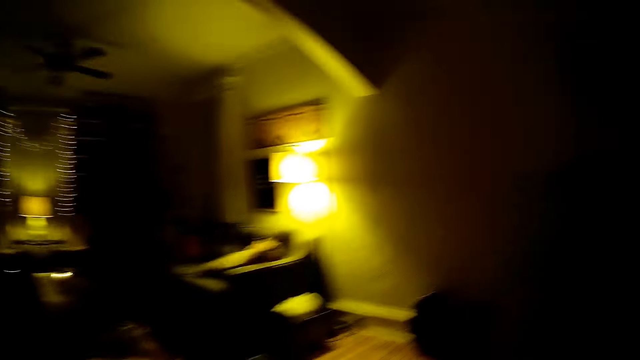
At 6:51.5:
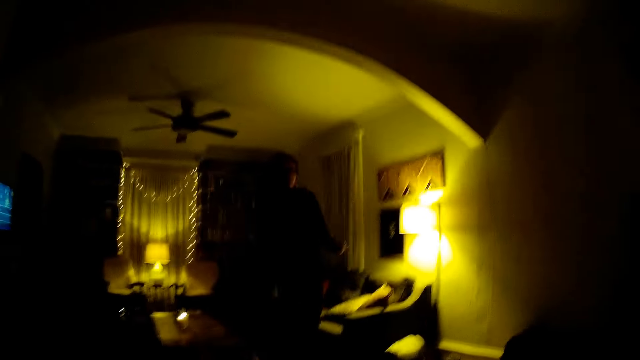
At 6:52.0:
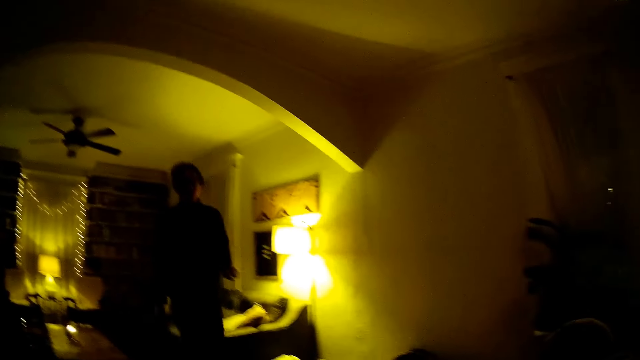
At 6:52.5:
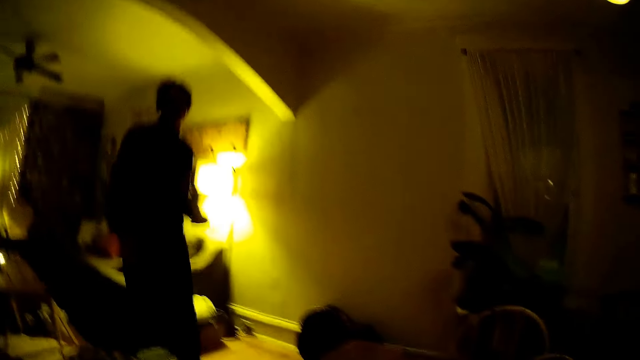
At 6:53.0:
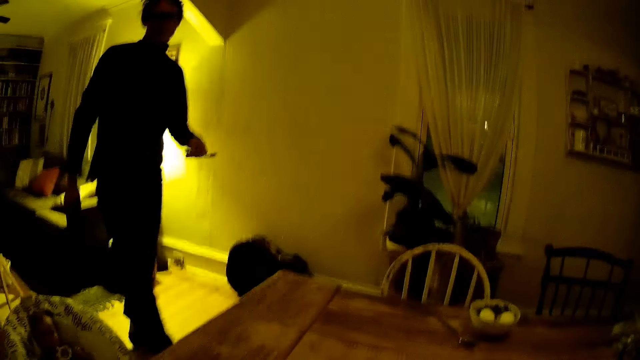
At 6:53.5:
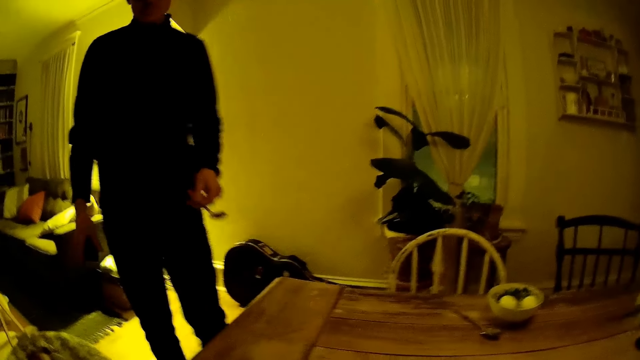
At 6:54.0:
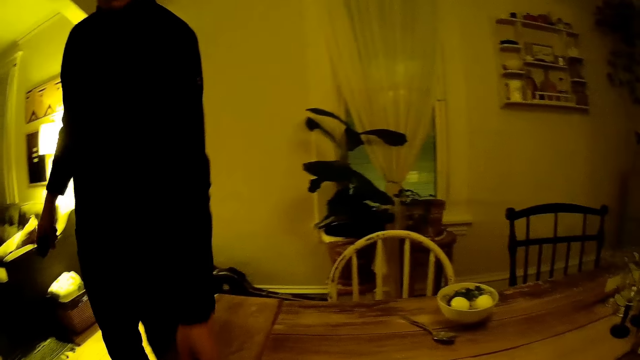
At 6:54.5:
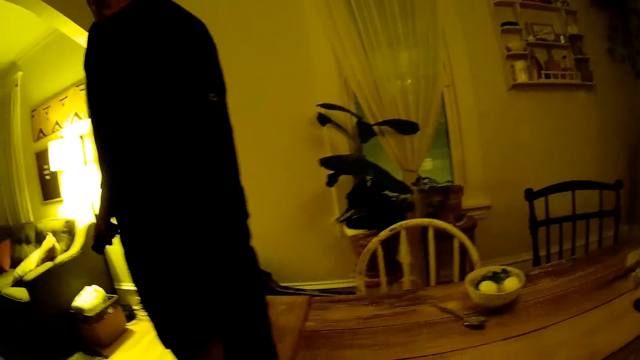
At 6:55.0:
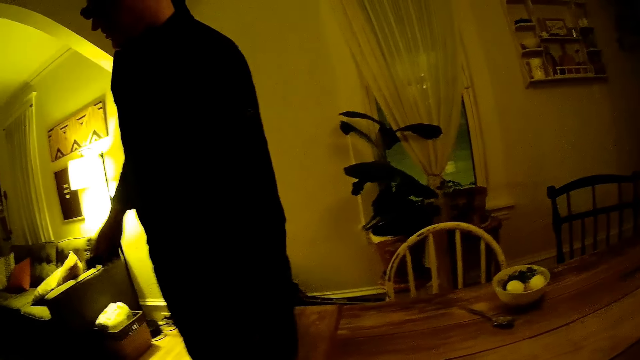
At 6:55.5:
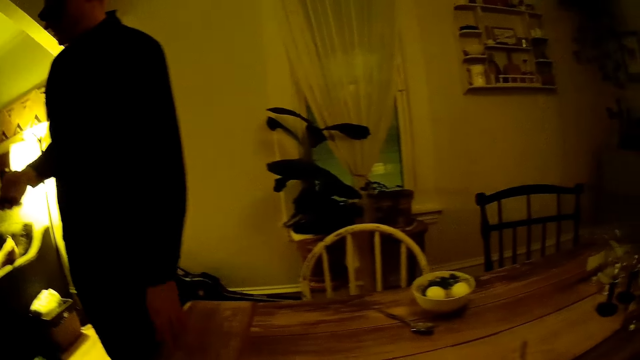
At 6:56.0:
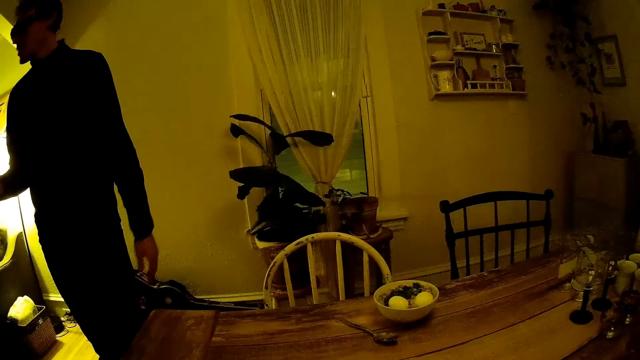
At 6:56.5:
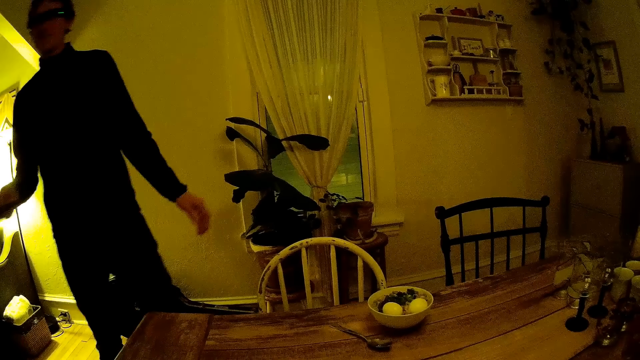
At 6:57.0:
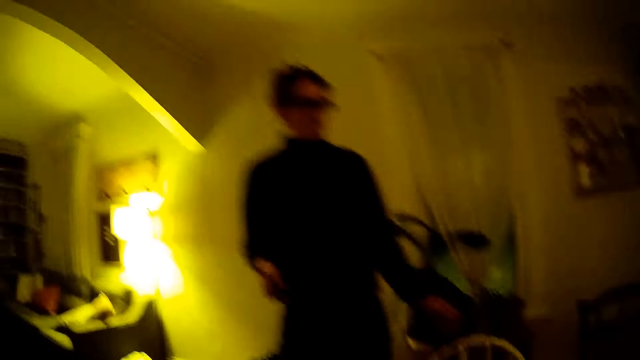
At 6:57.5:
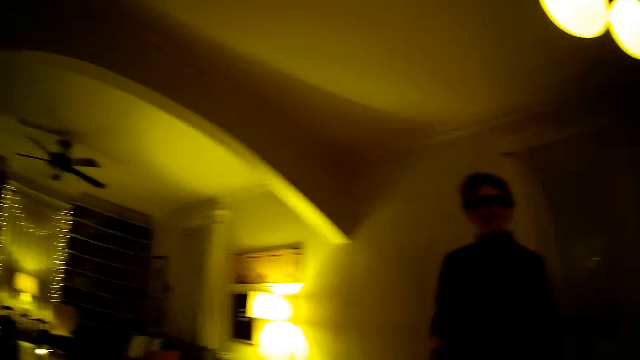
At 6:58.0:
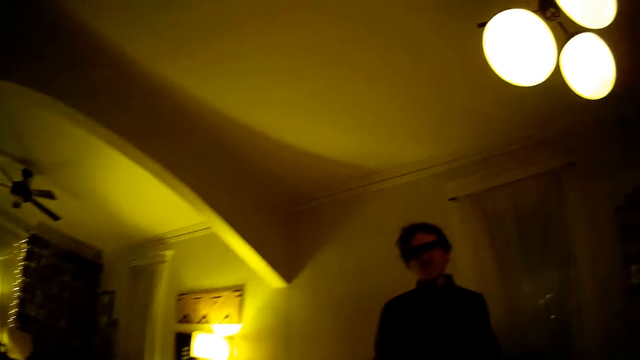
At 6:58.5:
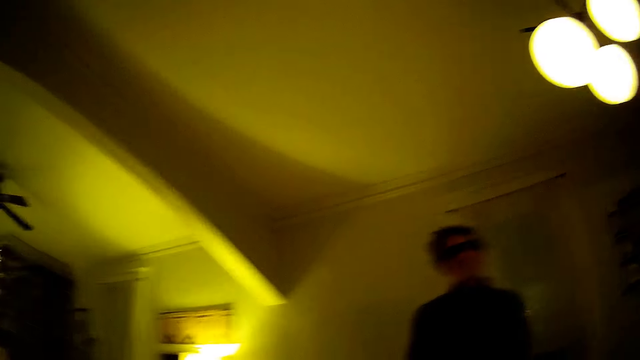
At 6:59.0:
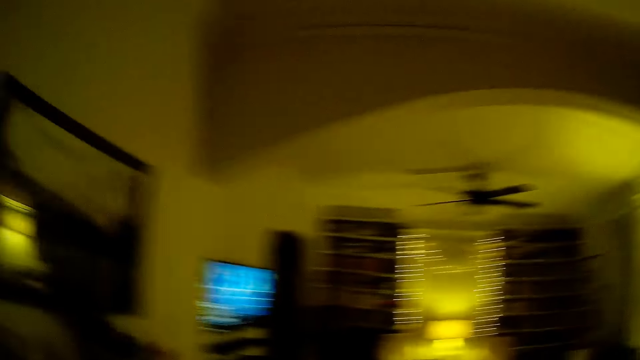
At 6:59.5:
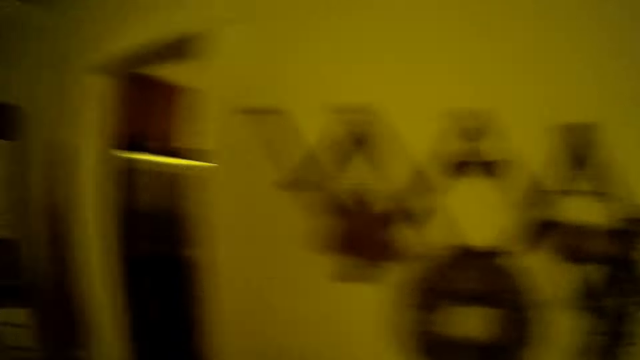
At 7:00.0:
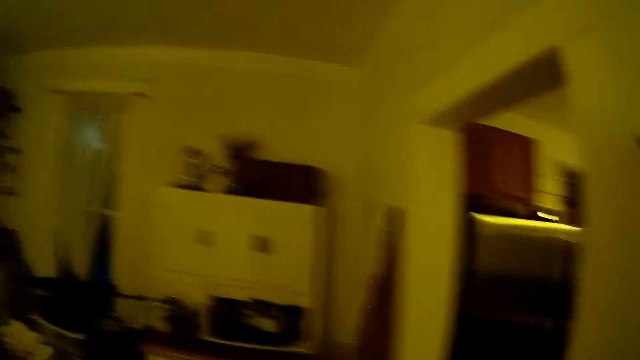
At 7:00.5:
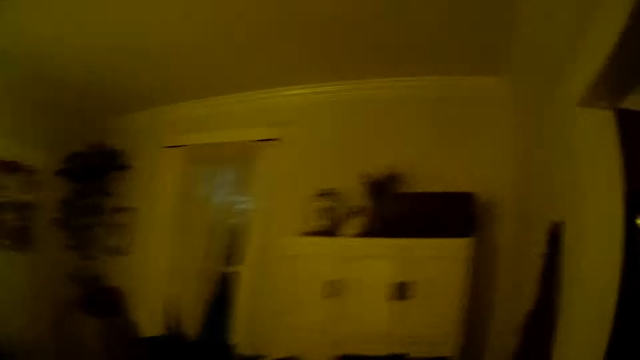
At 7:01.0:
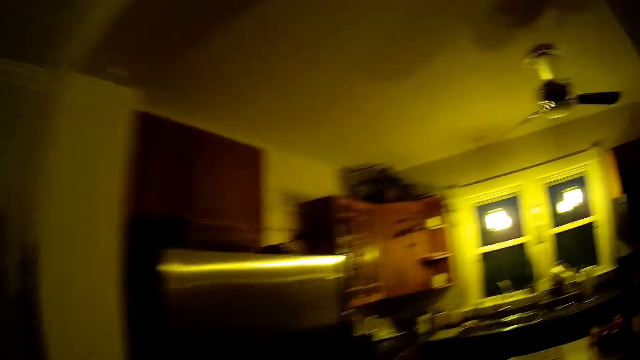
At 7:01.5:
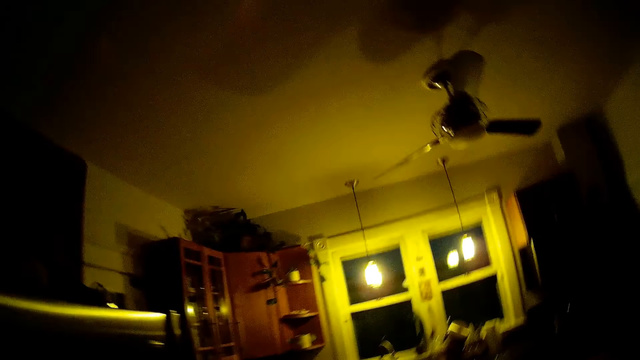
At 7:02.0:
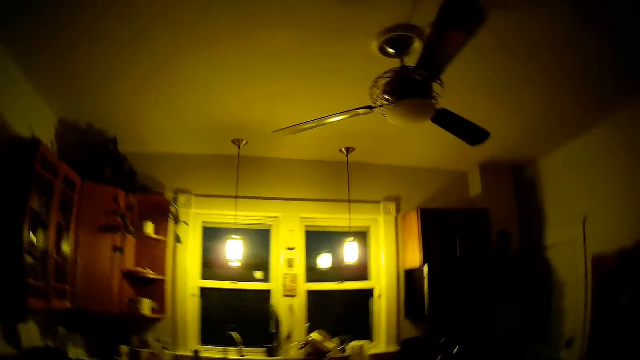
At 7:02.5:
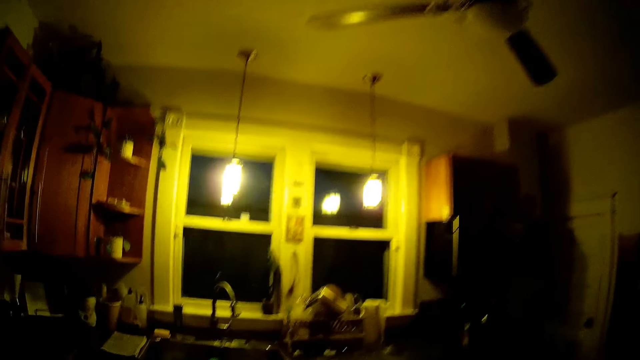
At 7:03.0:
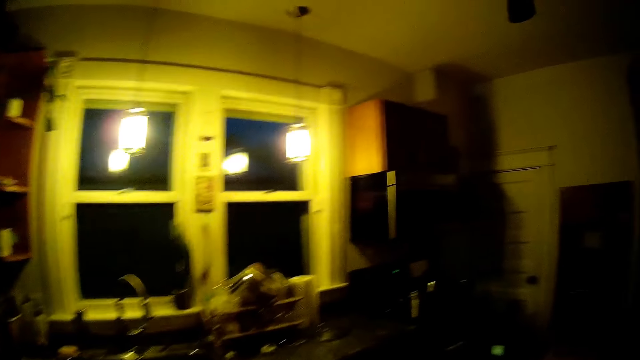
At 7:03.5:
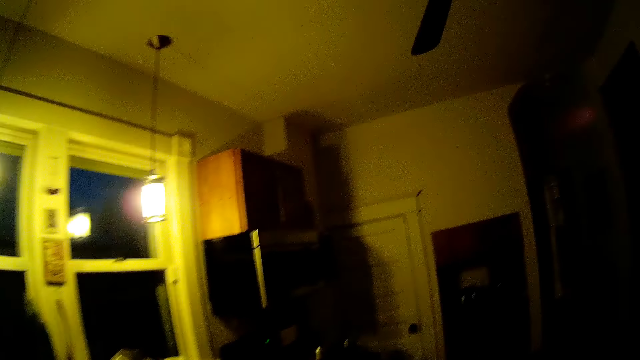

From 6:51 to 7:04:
A man walks to the dining room with a spoon in his left hand. The man places the spoon in his left hand on the dining table. The man holds a phone with a hand, operates the remote in his right hand, and moves a hand. The camera wearer looks around the room. They walk to the kitchen.

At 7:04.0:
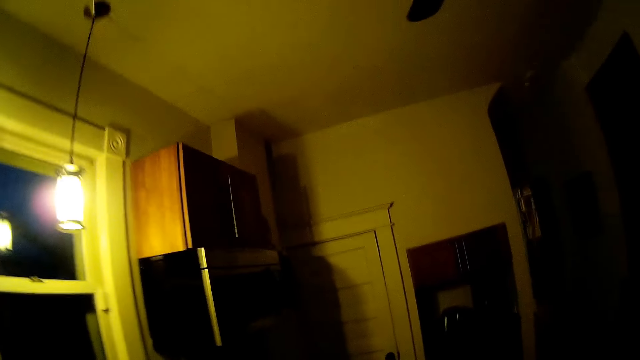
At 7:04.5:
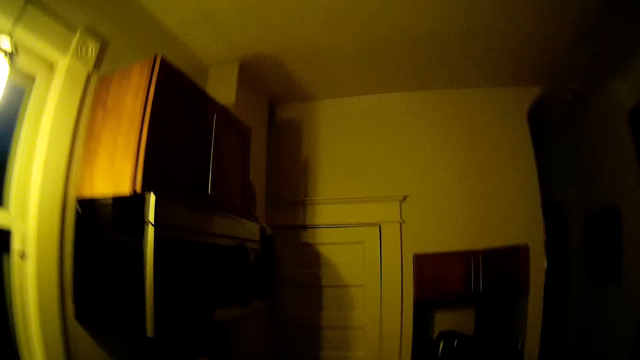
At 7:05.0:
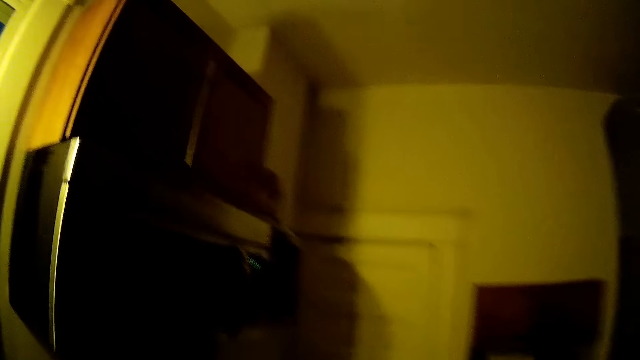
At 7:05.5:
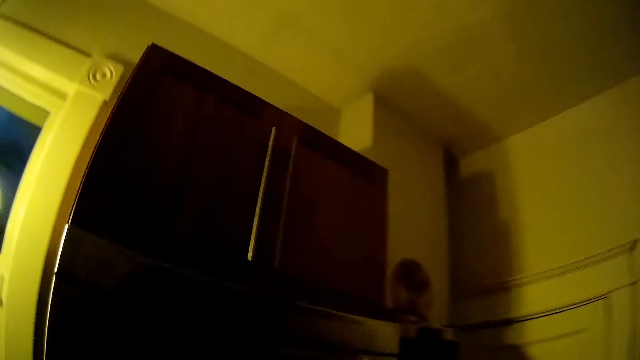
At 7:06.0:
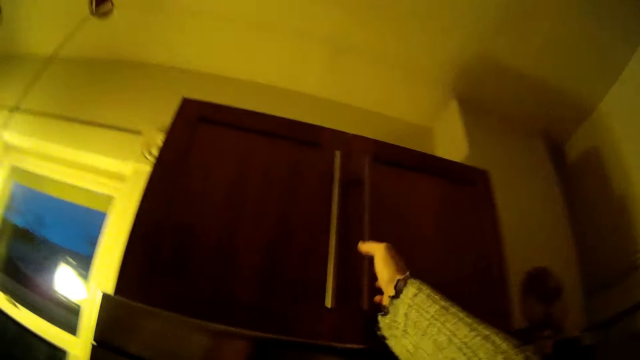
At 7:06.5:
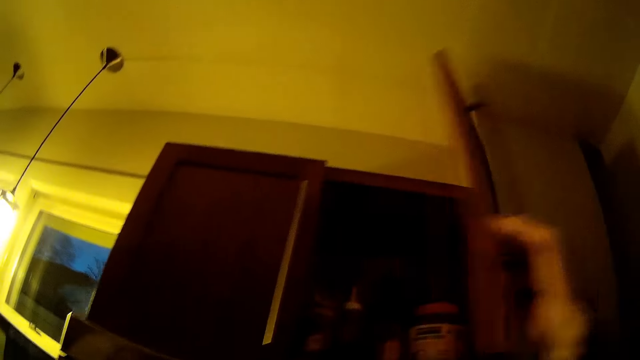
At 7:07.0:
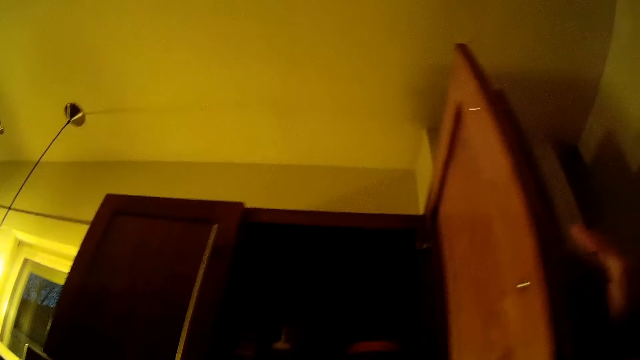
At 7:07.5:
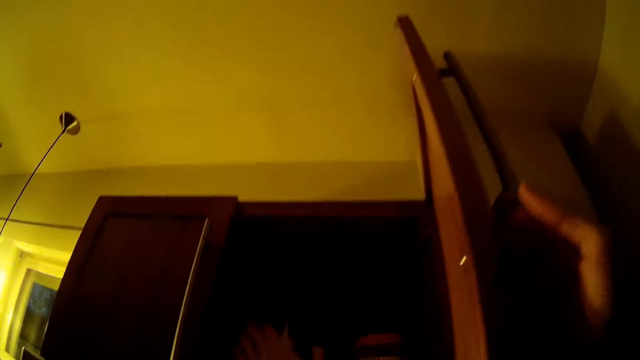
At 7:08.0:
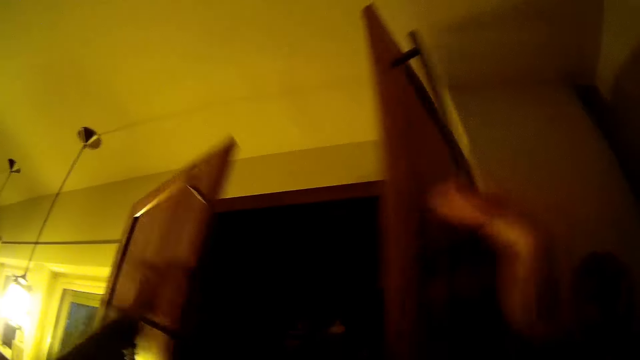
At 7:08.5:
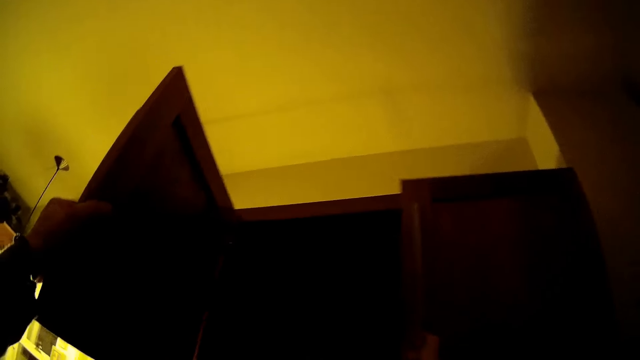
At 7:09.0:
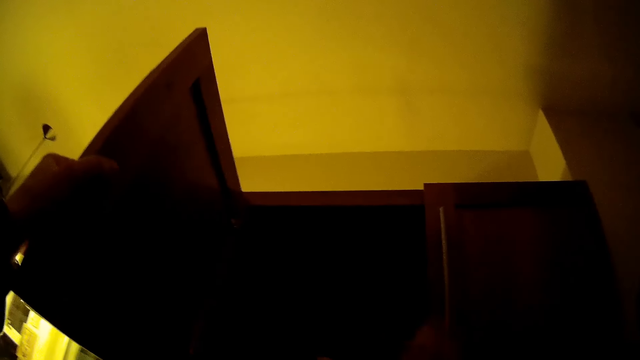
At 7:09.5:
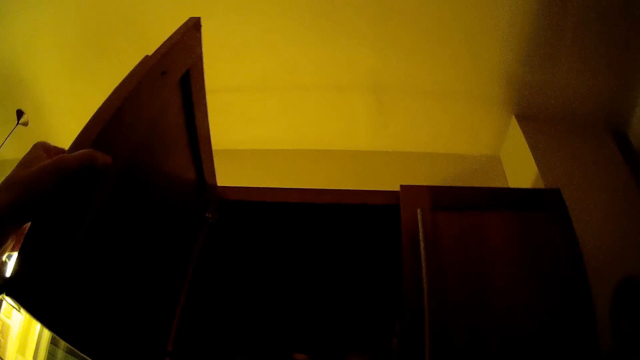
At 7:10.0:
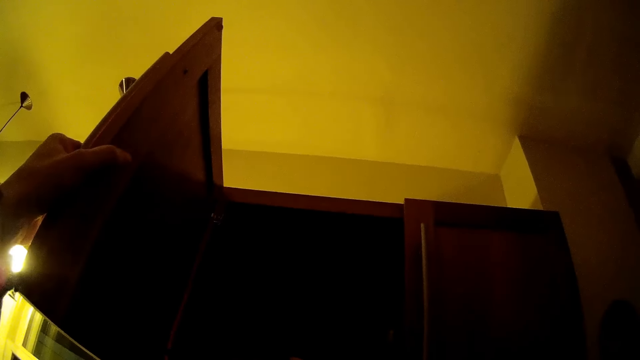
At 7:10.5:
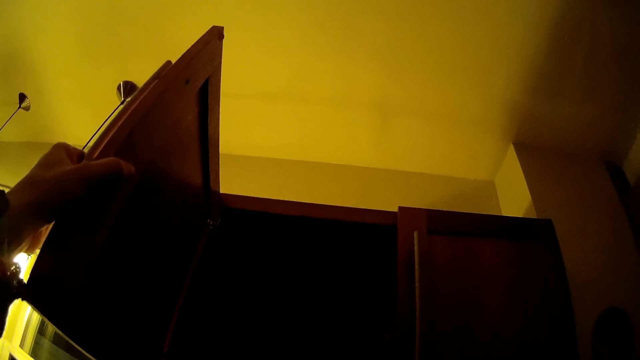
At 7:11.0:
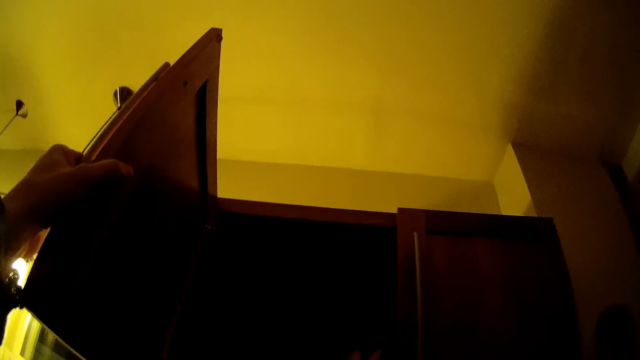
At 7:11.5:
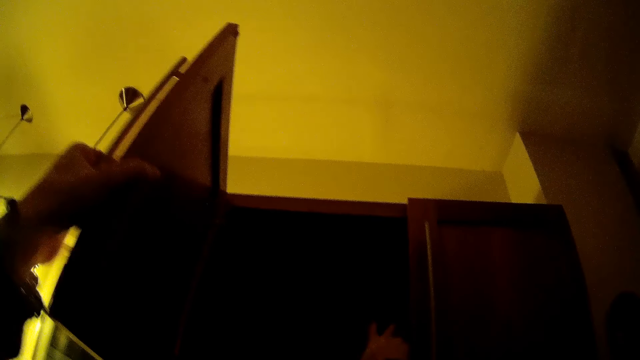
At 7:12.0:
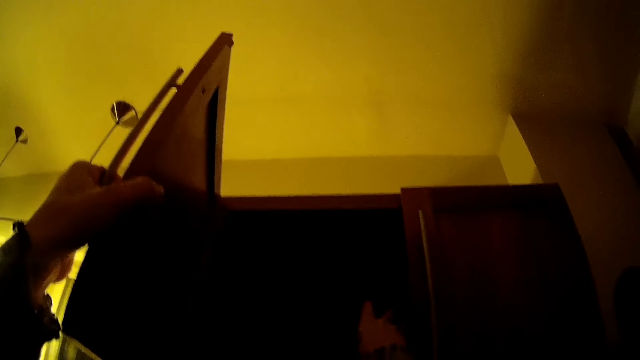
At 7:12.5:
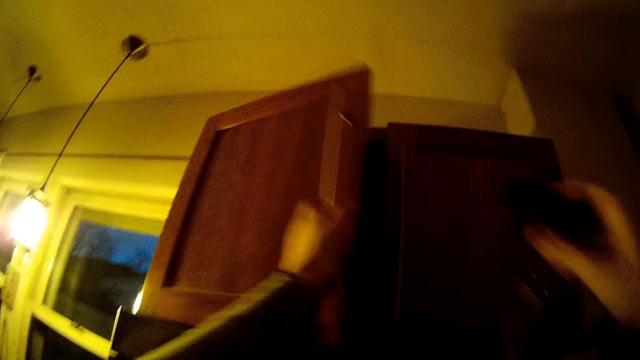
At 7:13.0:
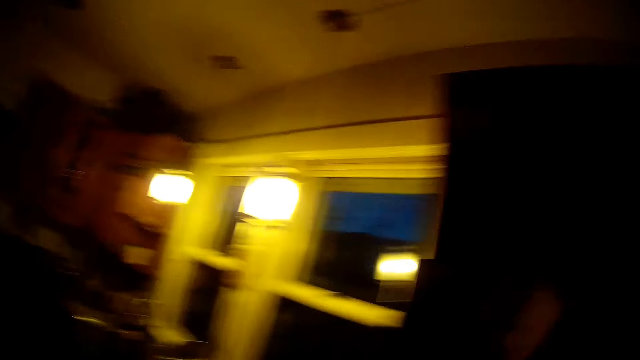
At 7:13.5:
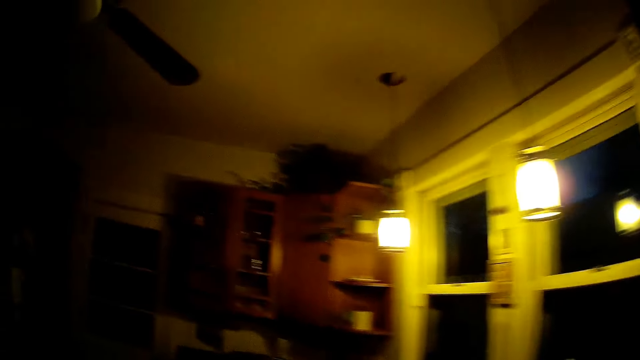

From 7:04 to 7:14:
The camera wearer opens a cabinet door with her right hand. She opens a cabinet door with her left hand. She closes the cabinet door with her right hand. She picks up a jar of spice from the cabinet with her right hand. She closes the cabinet door with her left hand.
